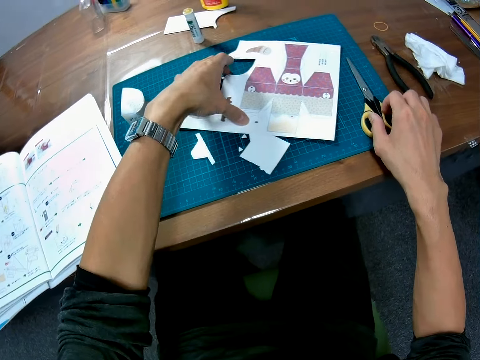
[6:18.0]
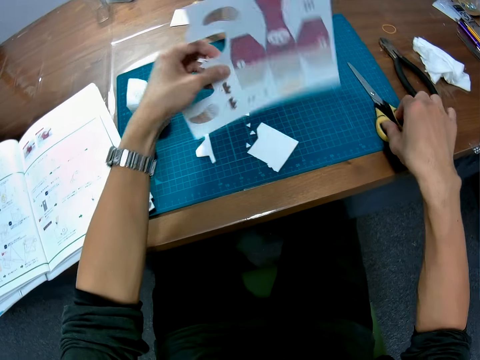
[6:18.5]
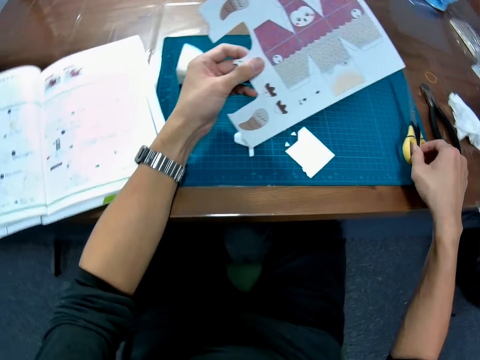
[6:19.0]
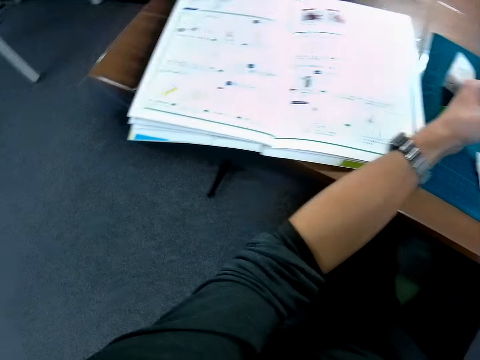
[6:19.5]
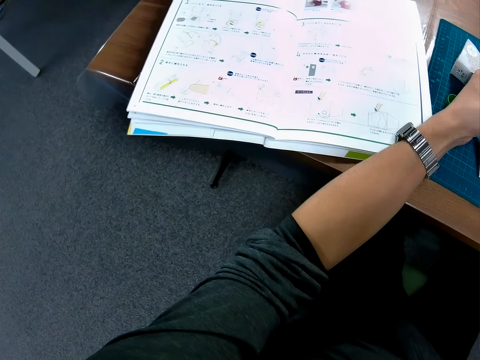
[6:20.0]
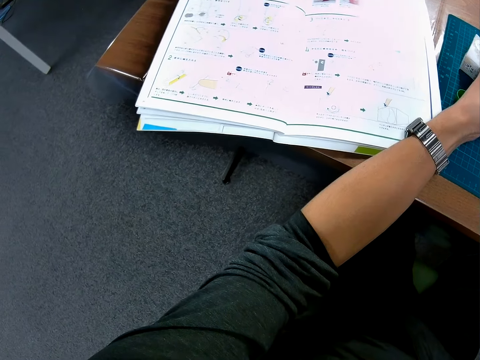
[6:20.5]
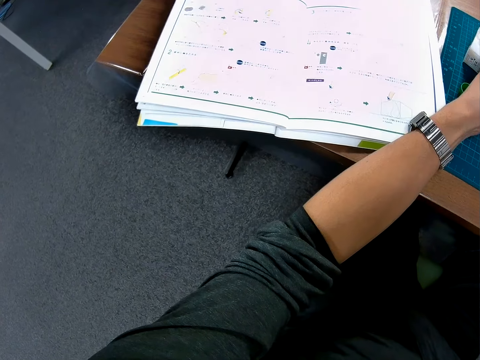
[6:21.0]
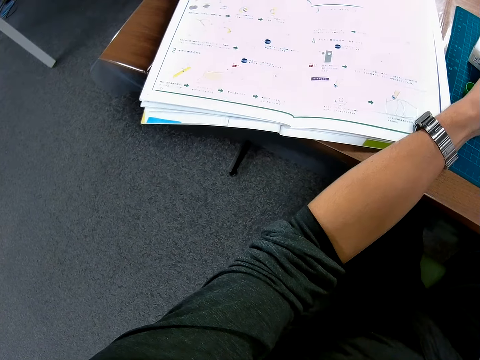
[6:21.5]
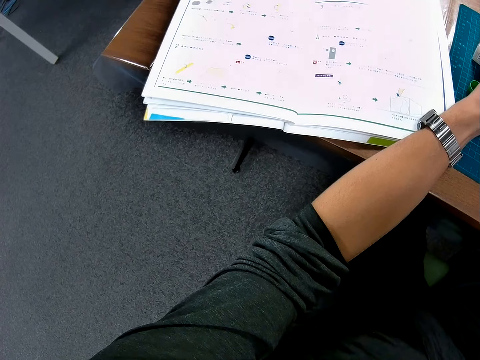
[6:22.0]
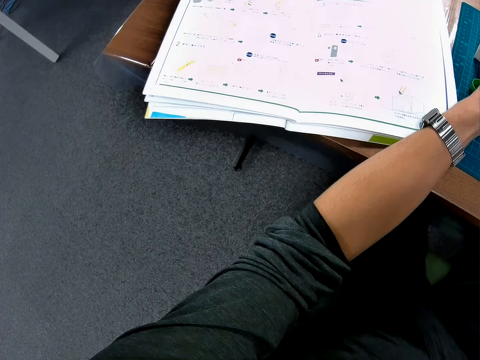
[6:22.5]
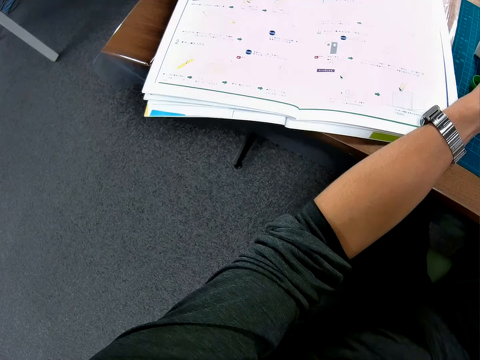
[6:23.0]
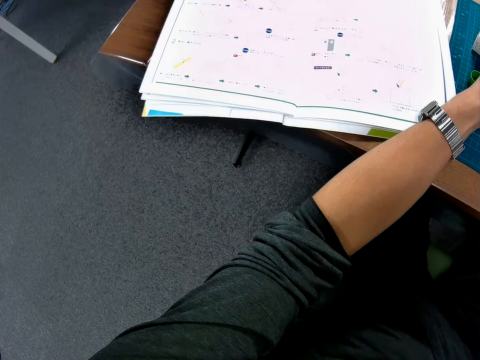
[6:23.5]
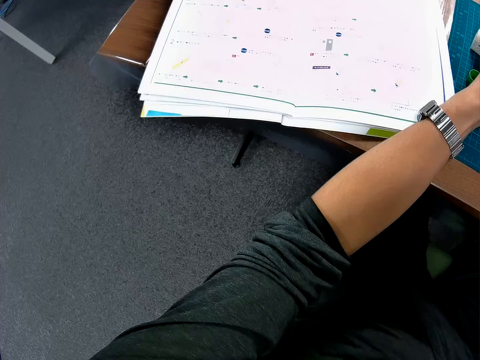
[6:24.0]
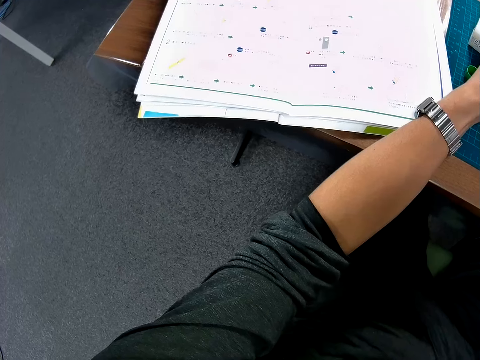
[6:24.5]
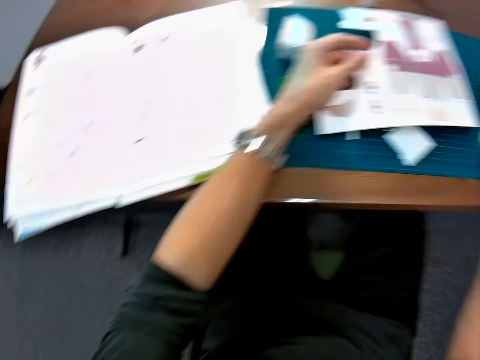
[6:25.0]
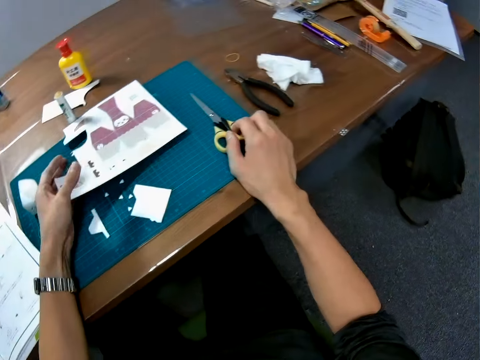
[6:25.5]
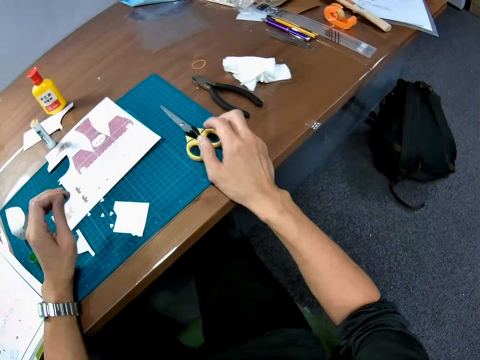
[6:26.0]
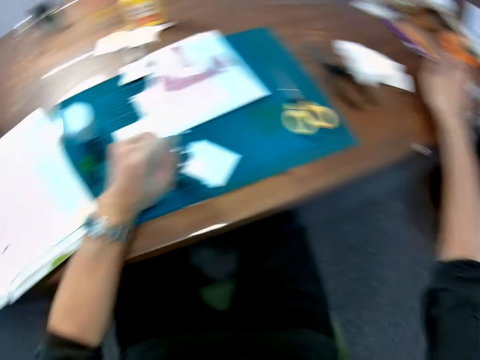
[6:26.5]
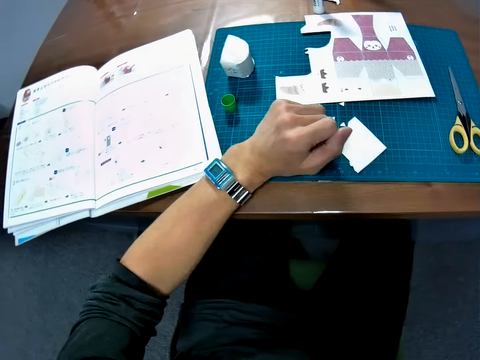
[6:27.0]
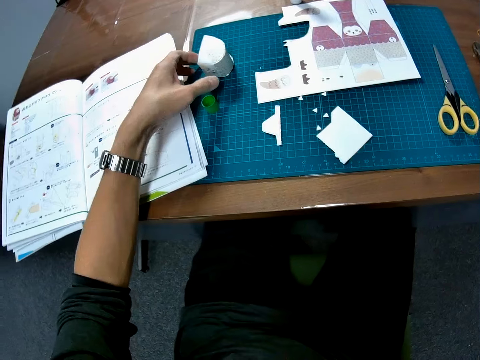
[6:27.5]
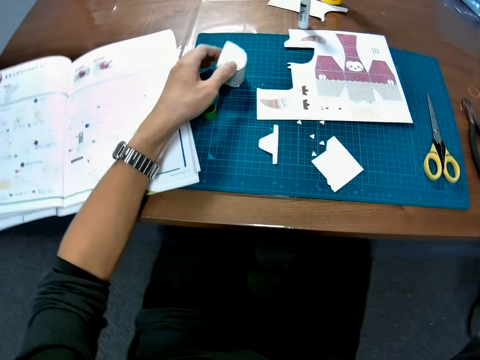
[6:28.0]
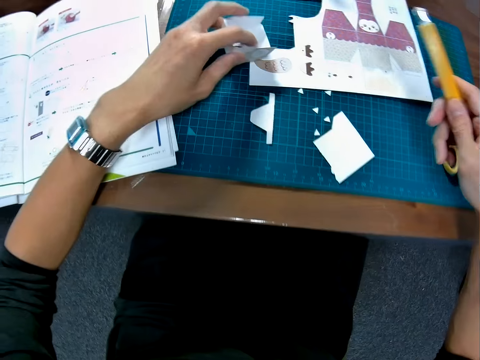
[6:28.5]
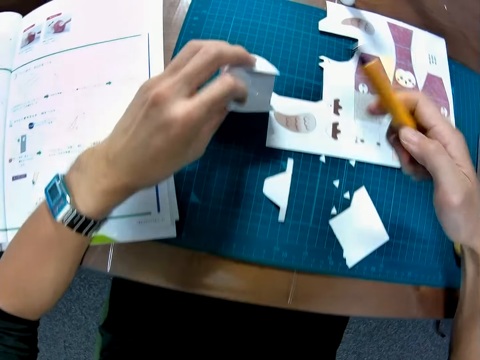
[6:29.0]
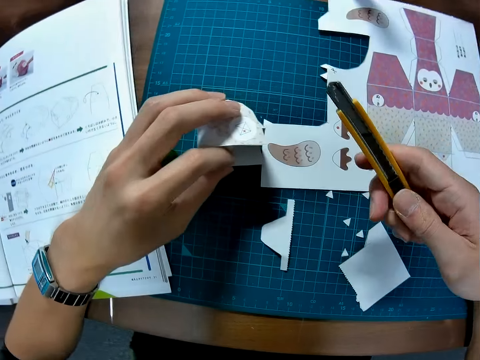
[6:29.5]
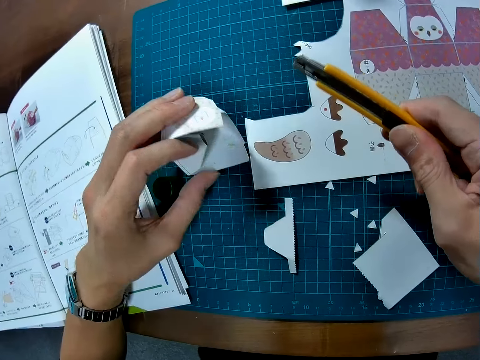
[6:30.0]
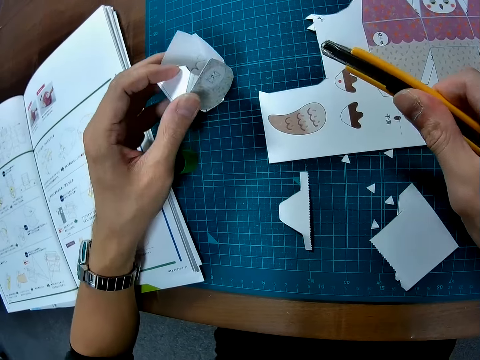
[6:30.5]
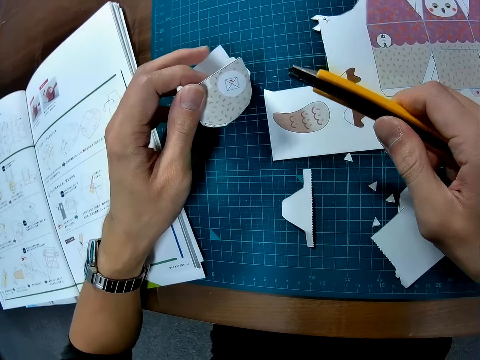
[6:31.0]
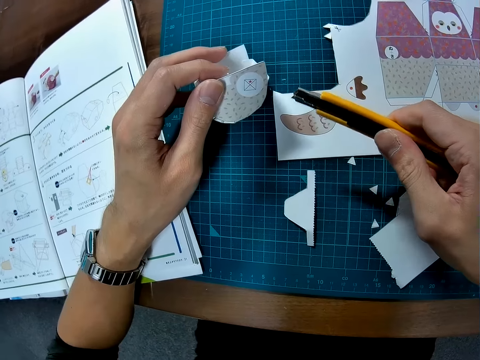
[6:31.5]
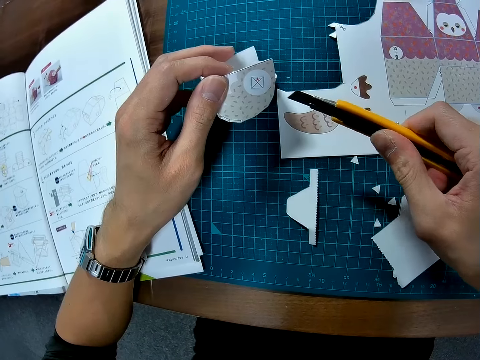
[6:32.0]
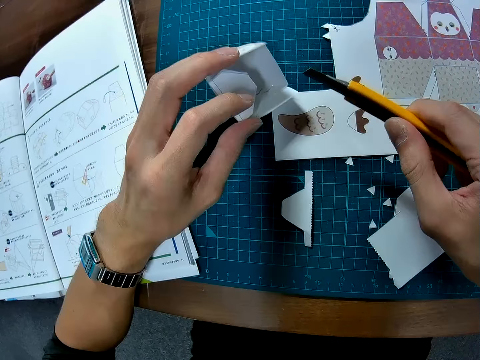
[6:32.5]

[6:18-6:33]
The camera wearer picks up scissors and a paper or puzzle sheet. They refer from the manual. They drop the scissors on the table and pick up the puzzle sheet. They pick up a craft material paper or puzzle piece and a craft knife.

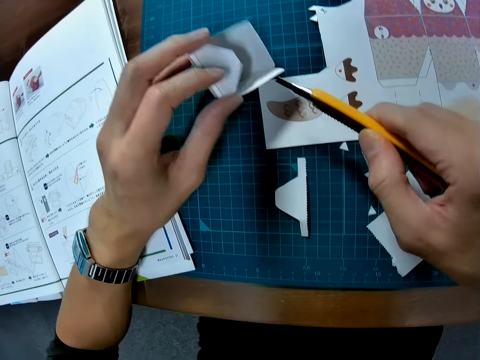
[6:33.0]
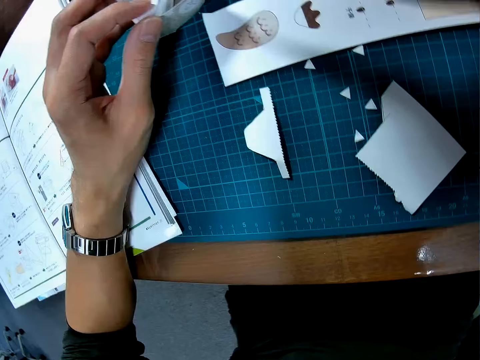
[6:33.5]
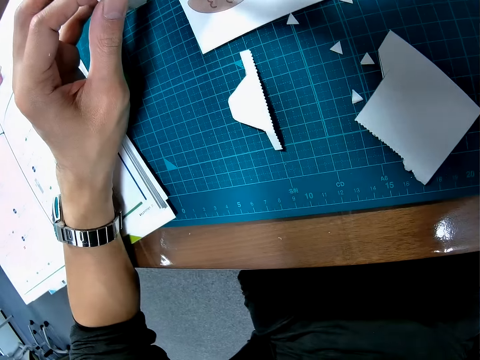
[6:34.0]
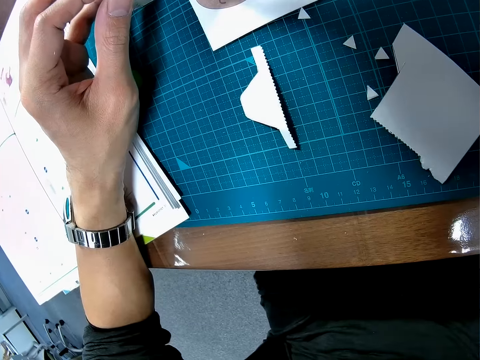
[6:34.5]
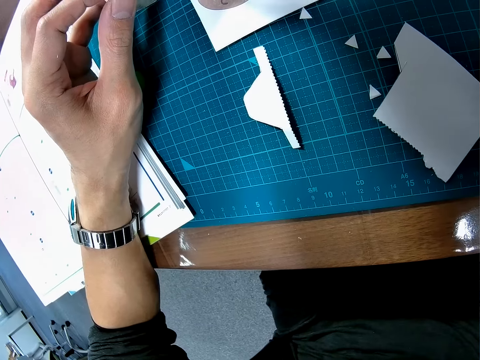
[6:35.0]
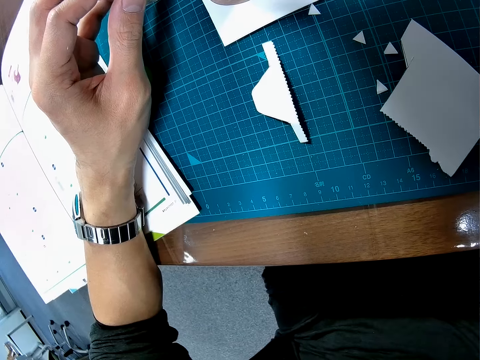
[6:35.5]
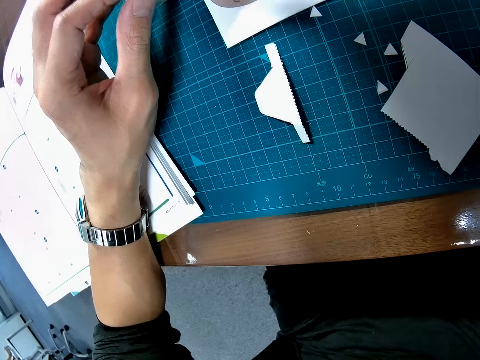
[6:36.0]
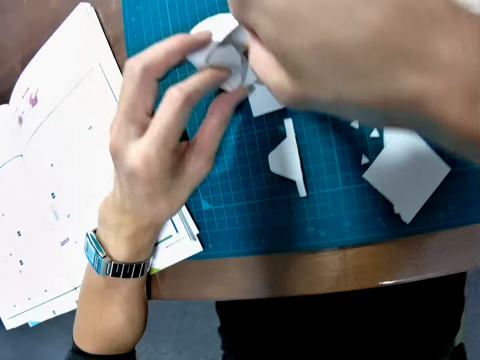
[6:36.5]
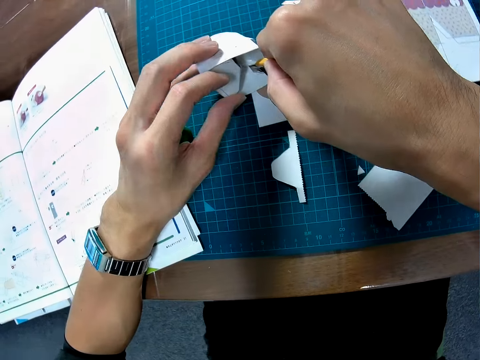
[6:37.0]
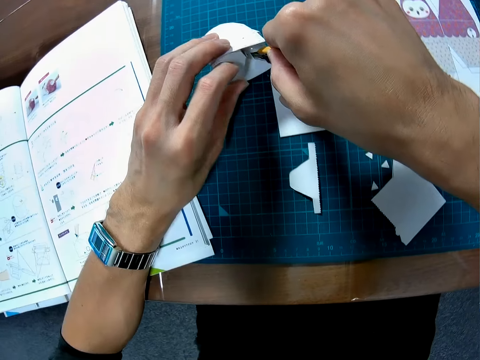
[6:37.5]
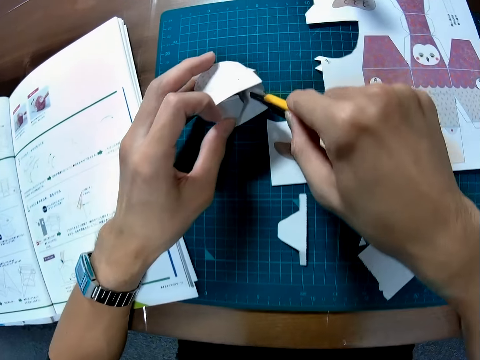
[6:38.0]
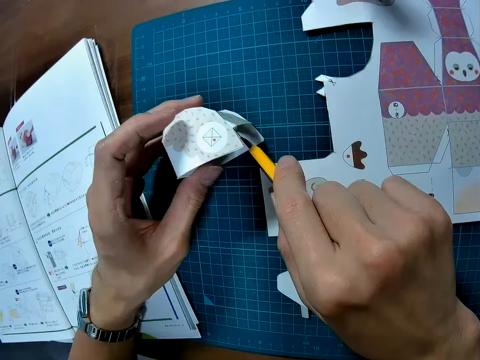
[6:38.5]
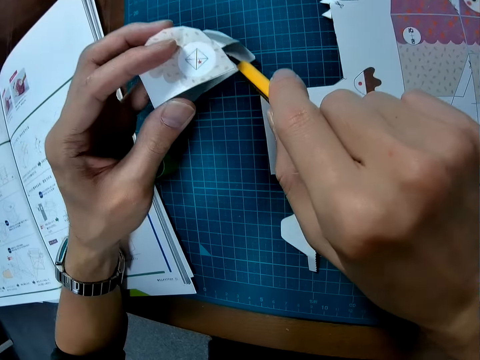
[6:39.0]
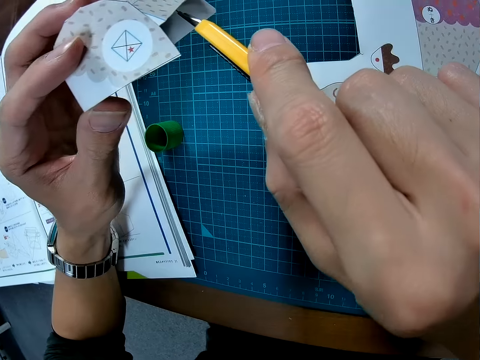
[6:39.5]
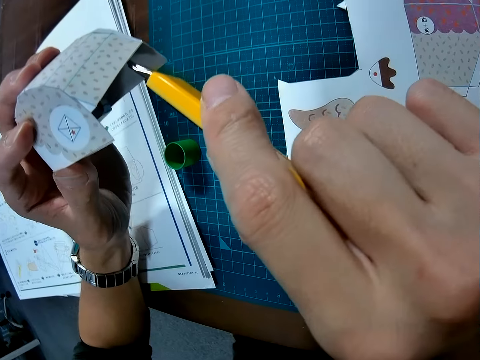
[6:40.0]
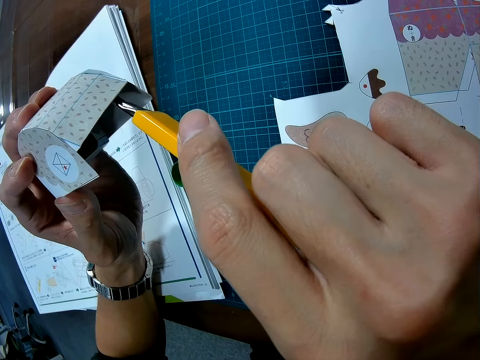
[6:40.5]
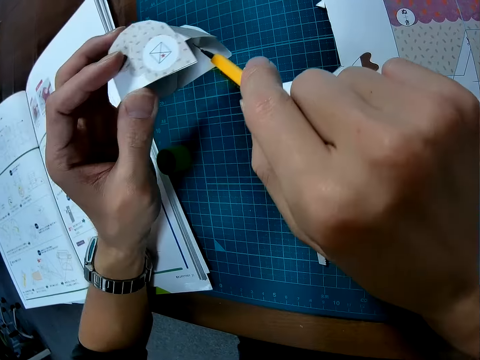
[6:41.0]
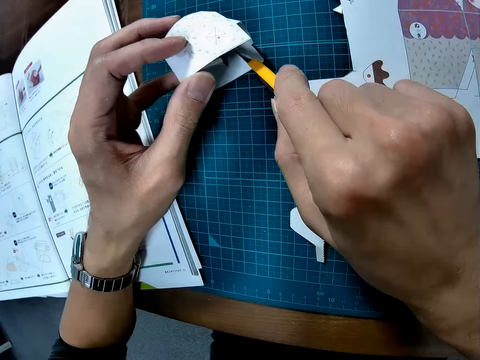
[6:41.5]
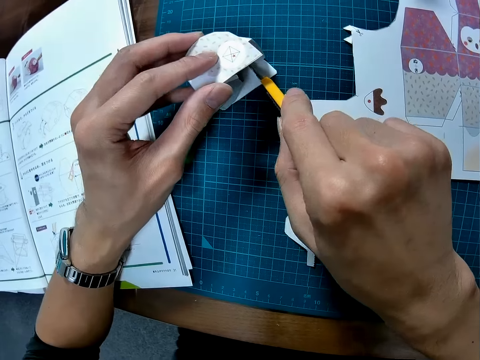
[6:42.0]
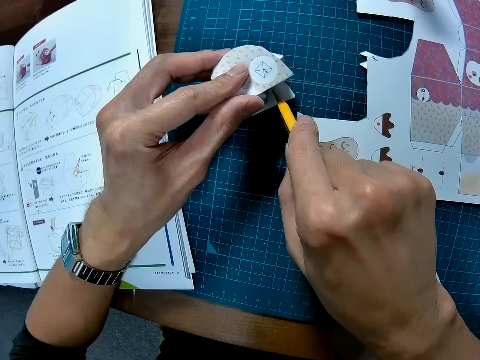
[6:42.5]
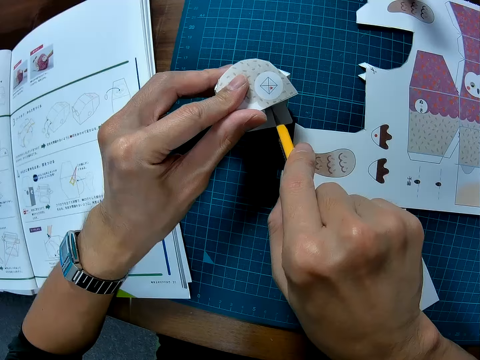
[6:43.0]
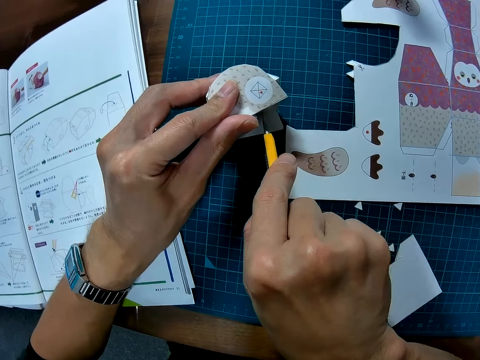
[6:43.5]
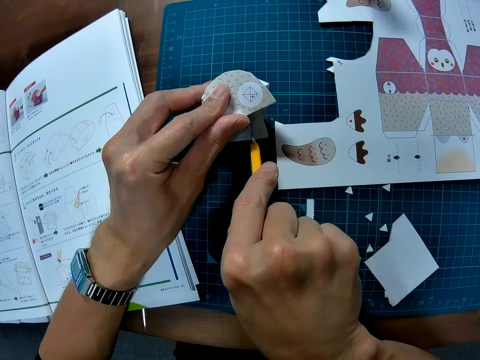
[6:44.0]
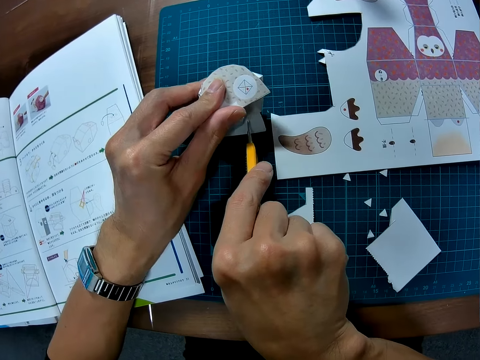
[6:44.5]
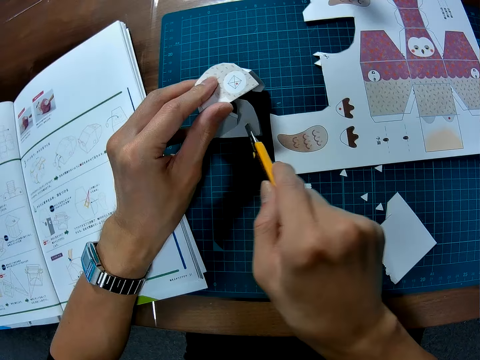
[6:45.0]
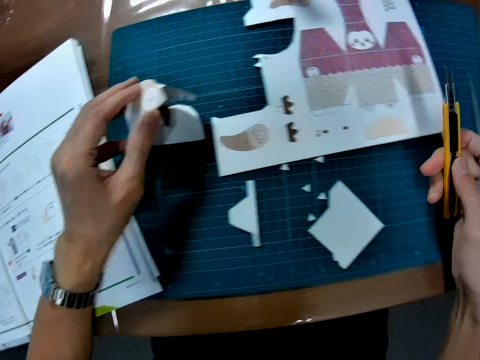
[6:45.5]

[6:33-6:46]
The camera wearer cuts the craft material paper or puzzle piece. They pick up the puzzle piece with the craft knife. They hold up the craft material paper. They put down the craft material paper.
